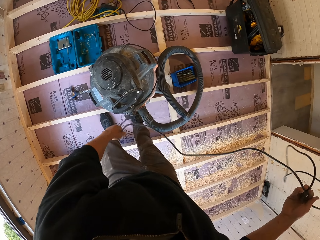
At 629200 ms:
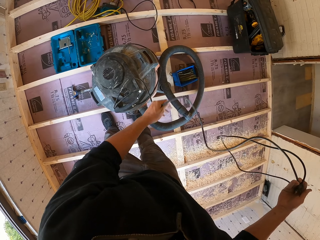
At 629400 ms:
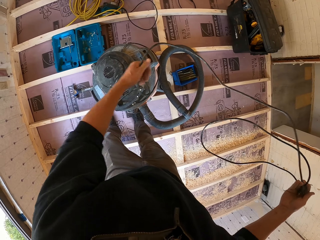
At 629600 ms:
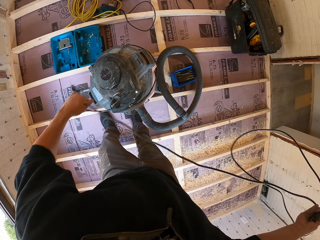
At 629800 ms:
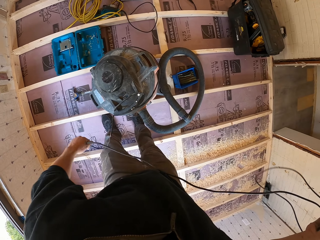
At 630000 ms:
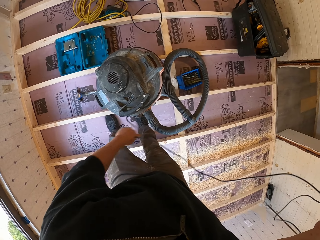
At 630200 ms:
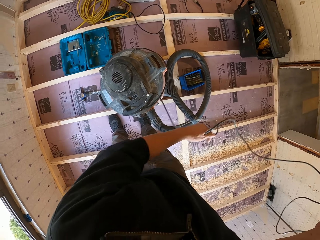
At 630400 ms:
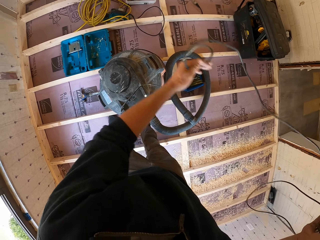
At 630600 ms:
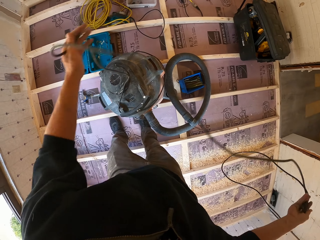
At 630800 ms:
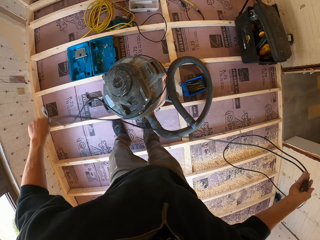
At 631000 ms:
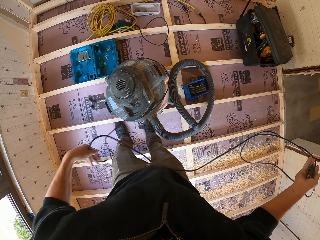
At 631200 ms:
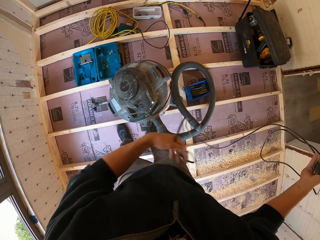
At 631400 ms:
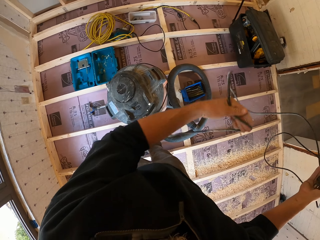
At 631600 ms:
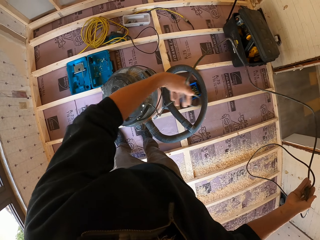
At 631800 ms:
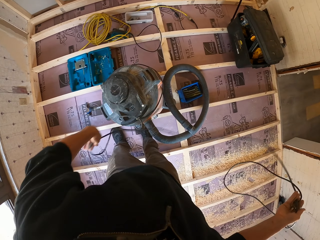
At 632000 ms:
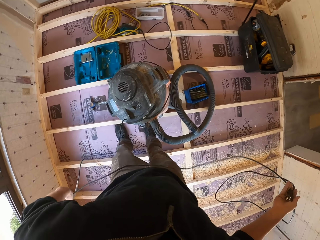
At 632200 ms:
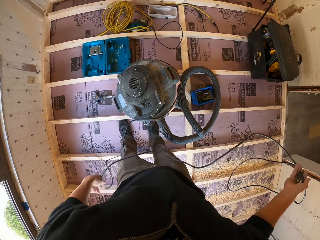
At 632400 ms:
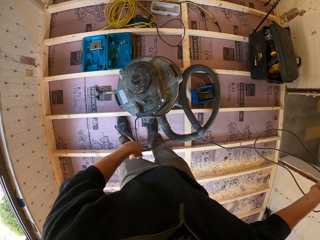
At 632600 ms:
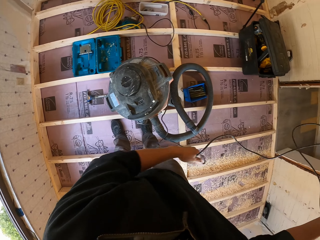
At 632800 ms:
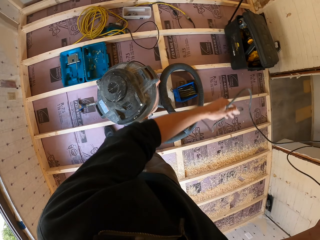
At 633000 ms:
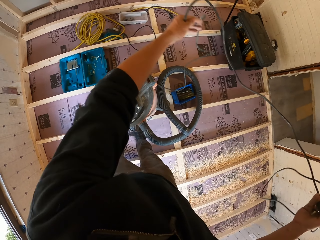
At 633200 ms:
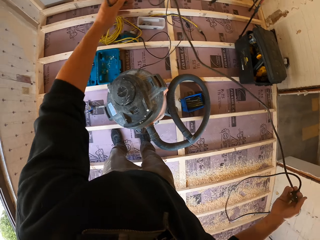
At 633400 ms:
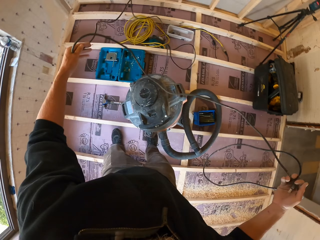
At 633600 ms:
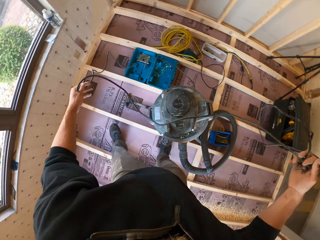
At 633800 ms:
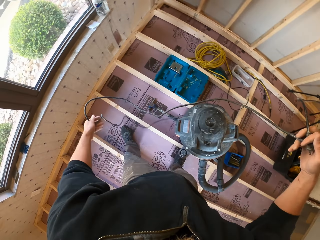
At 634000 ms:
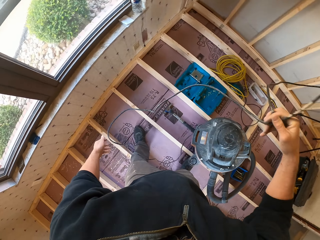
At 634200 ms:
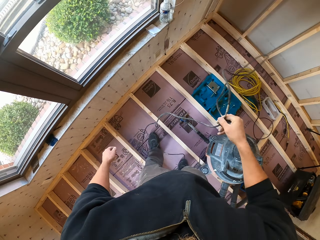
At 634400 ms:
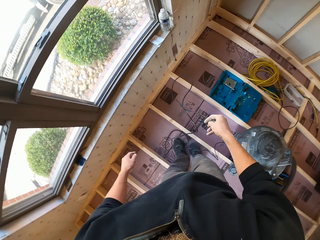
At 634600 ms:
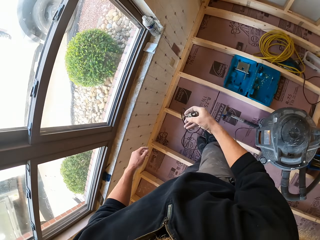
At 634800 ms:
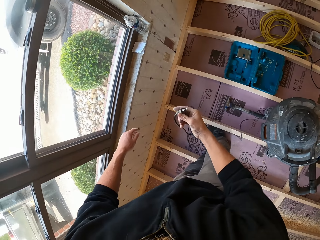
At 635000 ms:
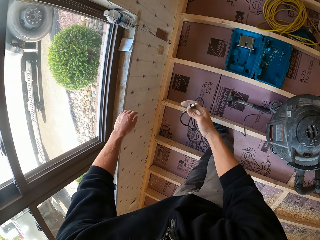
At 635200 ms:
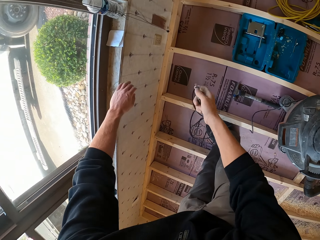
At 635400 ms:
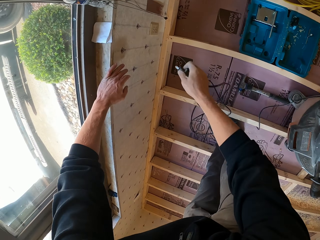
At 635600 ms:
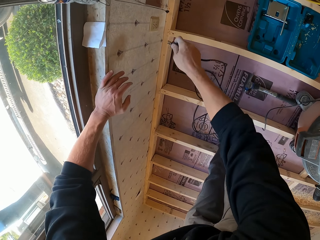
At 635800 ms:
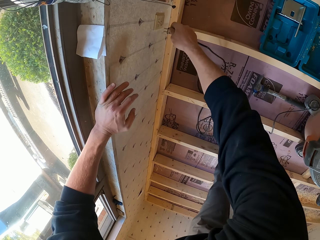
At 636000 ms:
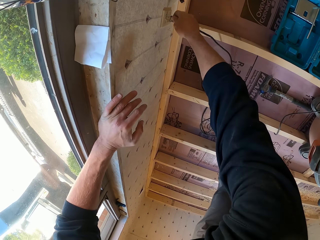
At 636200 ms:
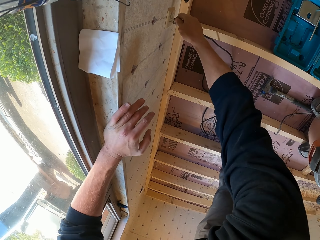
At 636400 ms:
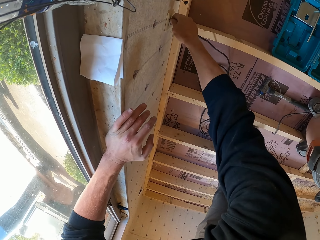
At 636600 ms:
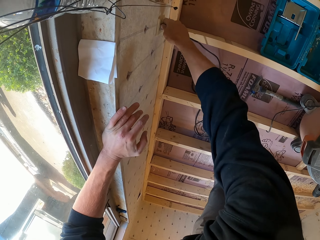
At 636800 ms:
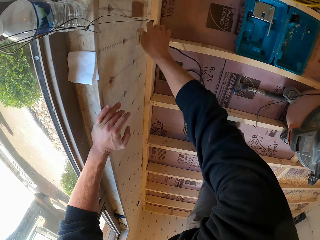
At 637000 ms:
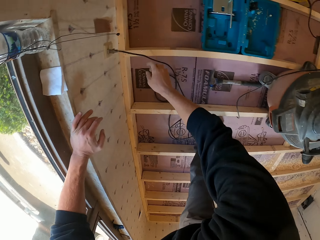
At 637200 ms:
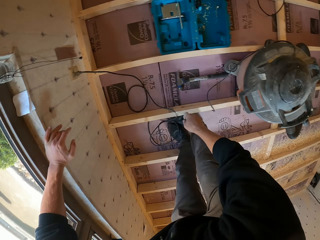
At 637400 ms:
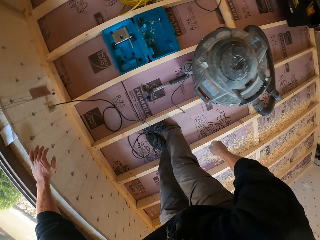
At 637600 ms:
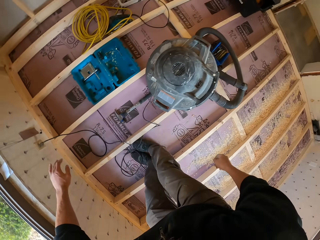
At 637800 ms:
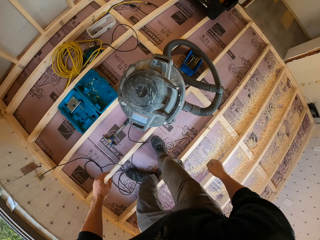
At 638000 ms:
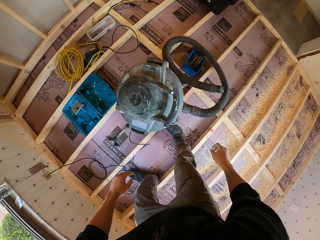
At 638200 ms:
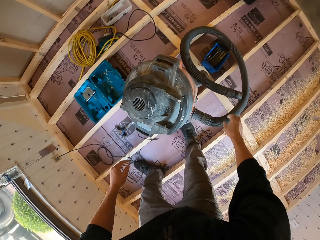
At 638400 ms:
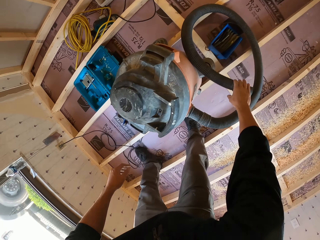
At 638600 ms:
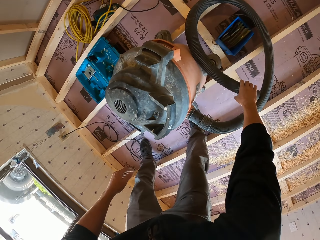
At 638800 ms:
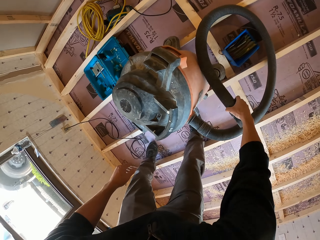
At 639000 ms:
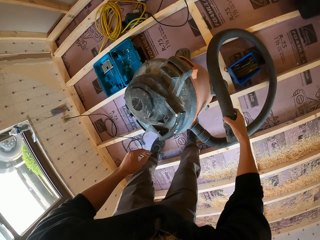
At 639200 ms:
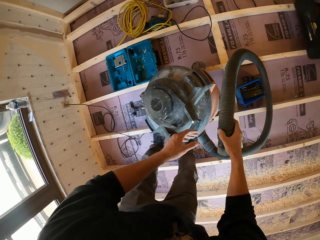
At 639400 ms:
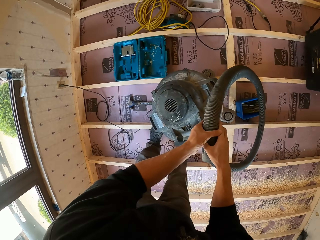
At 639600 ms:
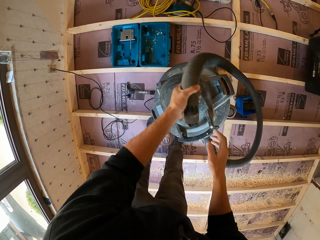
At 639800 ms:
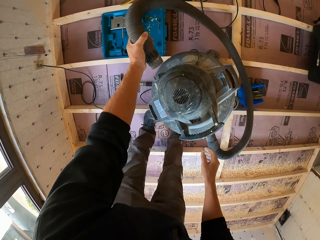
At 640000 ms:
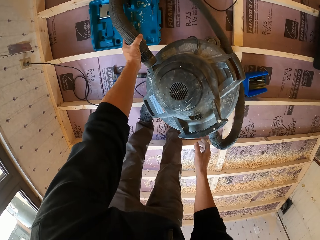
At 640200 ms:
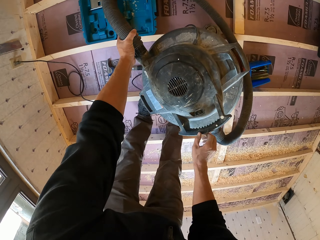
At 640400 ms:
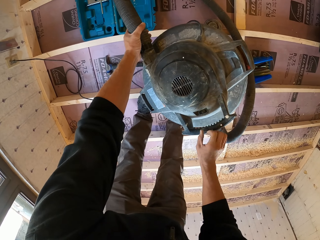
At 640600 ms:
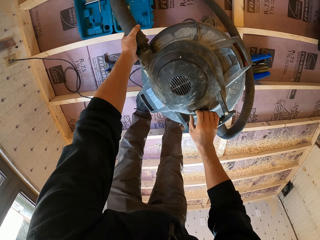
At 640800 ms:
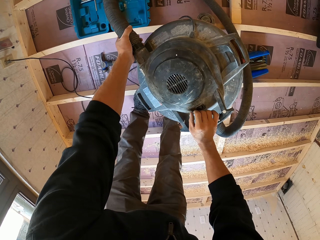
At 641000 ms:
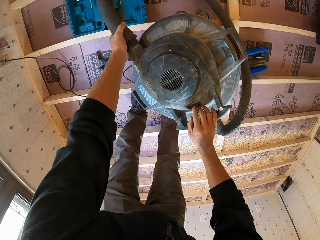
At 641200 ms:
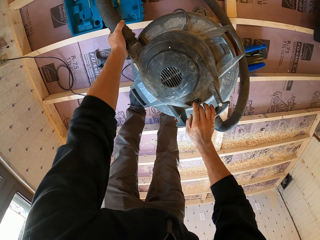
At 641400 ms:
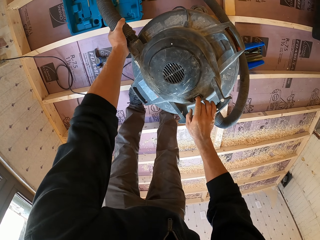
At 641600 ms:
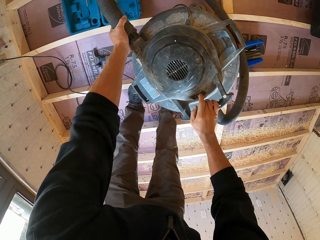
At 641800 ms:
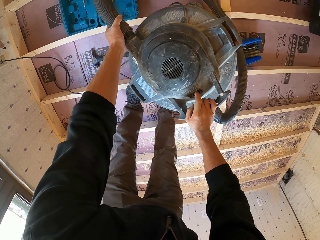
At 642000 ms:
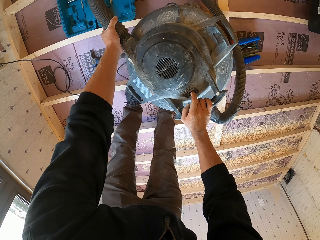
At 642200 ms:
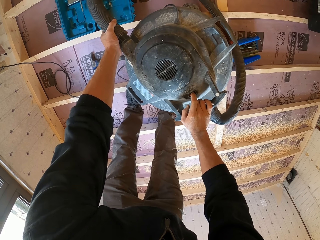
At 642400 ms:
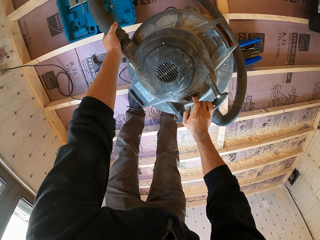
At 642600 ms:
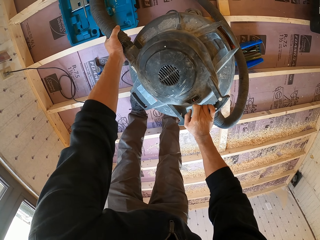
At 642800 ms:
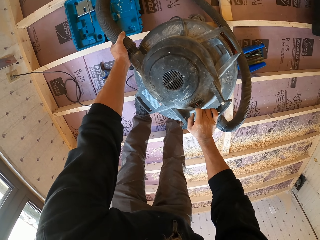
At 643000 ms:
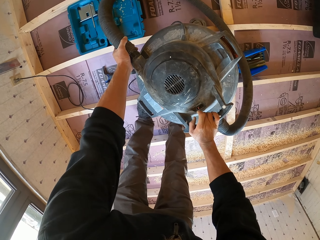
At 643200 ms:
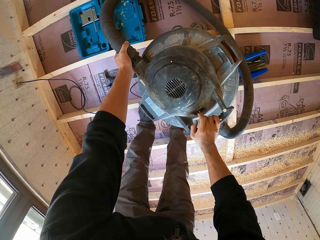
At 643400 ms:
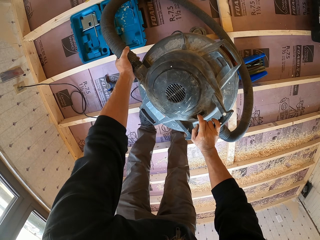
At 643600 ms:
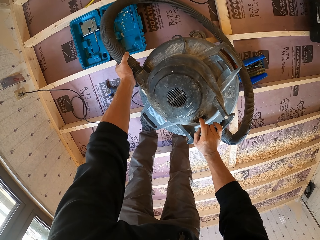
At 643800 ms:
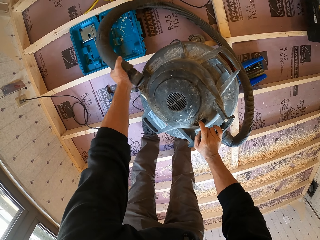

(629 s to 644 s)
The camera wearer moves towards the wall. He holds the window frame. He plugs the cable into the socket. He moves towards the vacuum cleaner. He picks up the suction. He holds the nozzle of the vacuum. He places the suction in his left hand. He places the suction on the barrel bucket. He presses a button on the vacuum.

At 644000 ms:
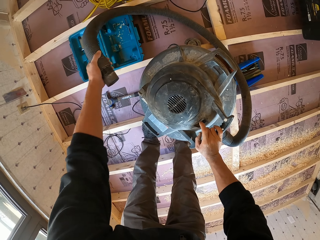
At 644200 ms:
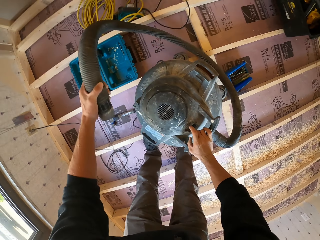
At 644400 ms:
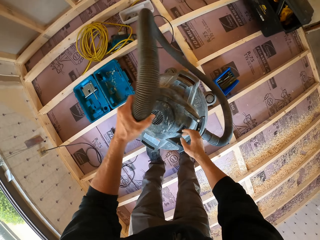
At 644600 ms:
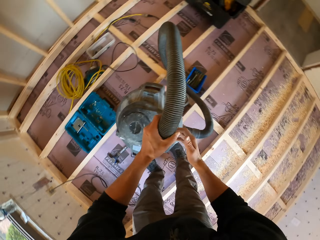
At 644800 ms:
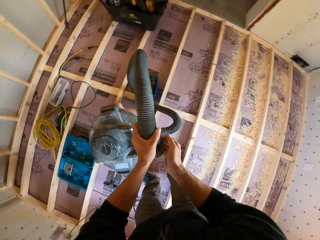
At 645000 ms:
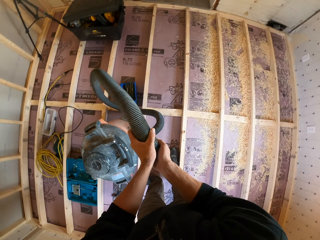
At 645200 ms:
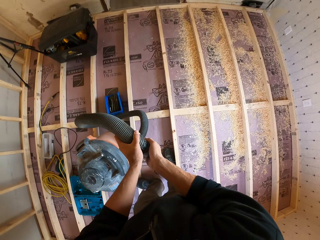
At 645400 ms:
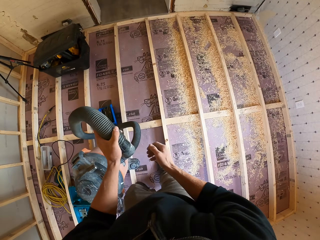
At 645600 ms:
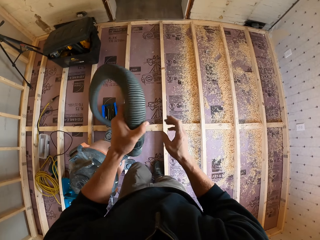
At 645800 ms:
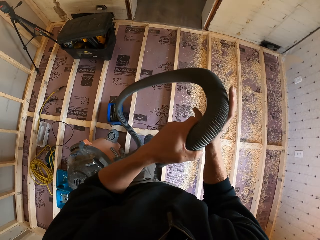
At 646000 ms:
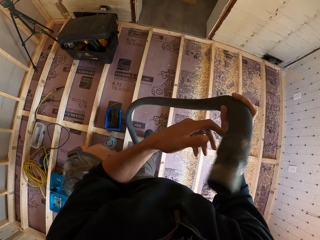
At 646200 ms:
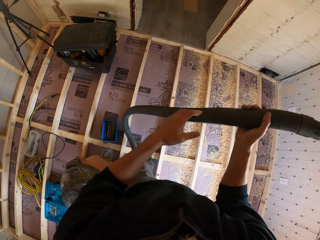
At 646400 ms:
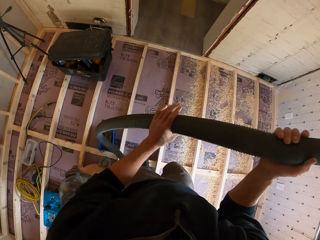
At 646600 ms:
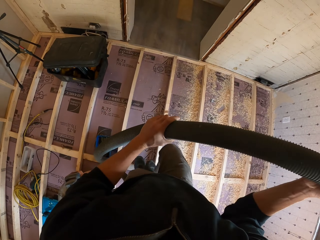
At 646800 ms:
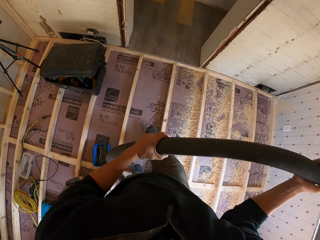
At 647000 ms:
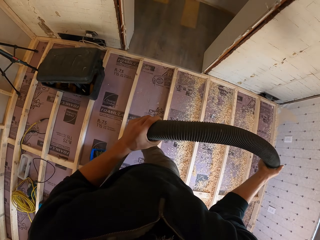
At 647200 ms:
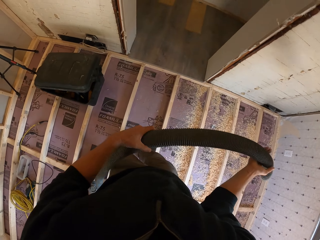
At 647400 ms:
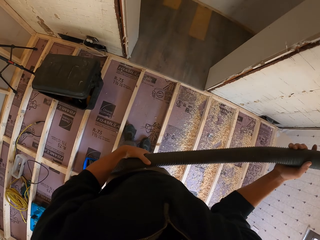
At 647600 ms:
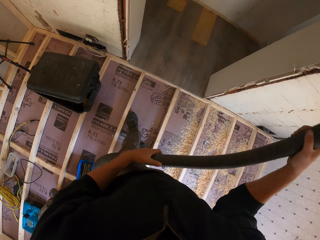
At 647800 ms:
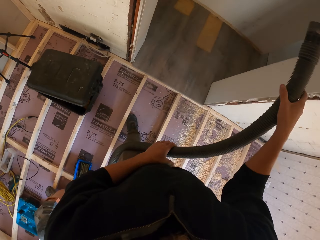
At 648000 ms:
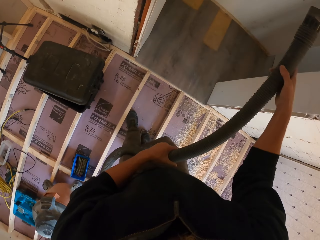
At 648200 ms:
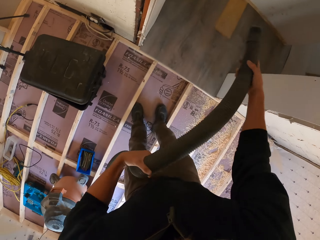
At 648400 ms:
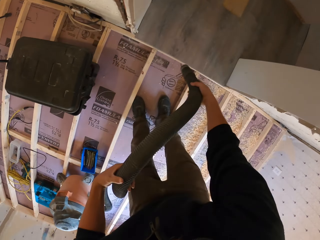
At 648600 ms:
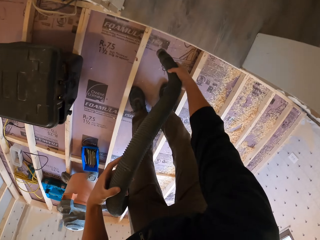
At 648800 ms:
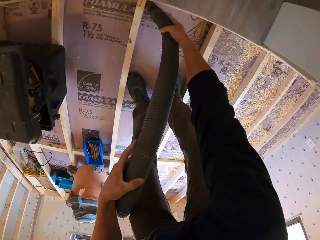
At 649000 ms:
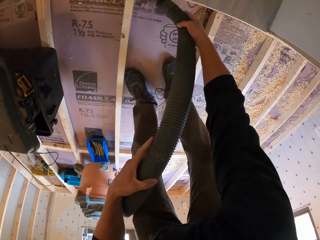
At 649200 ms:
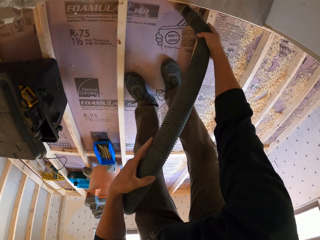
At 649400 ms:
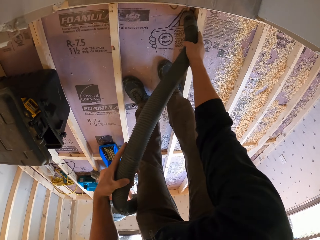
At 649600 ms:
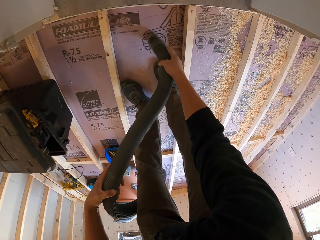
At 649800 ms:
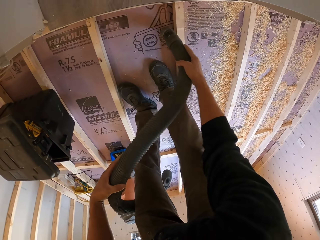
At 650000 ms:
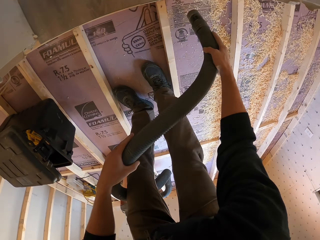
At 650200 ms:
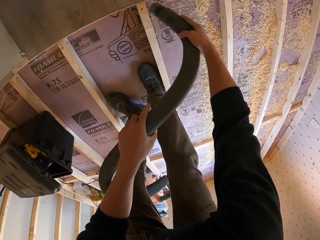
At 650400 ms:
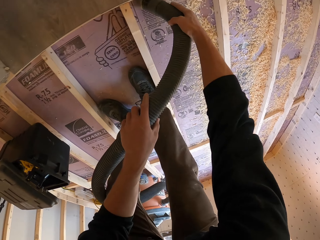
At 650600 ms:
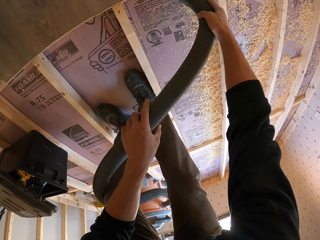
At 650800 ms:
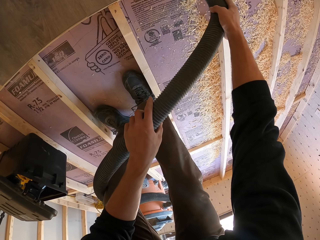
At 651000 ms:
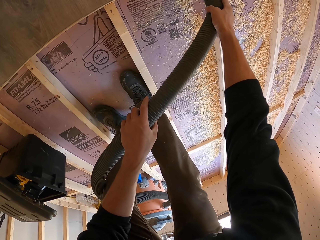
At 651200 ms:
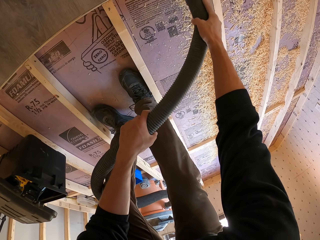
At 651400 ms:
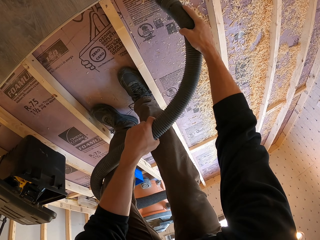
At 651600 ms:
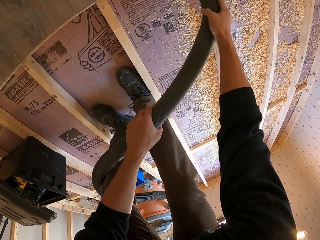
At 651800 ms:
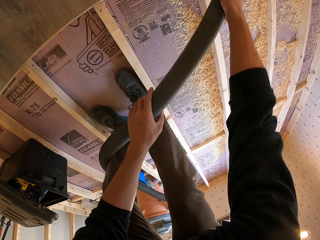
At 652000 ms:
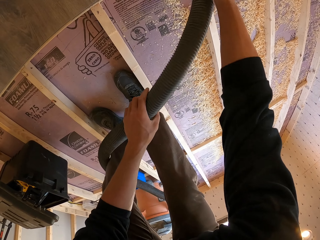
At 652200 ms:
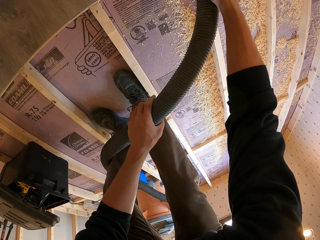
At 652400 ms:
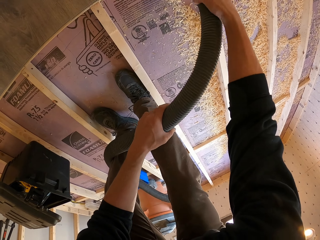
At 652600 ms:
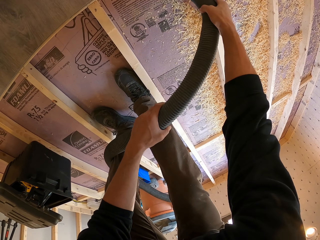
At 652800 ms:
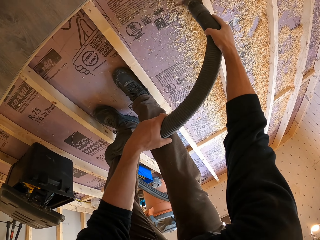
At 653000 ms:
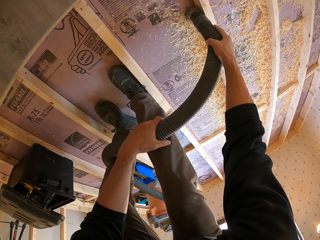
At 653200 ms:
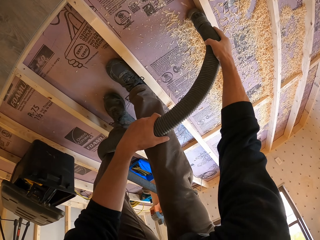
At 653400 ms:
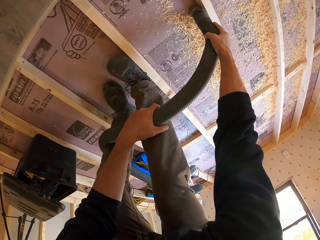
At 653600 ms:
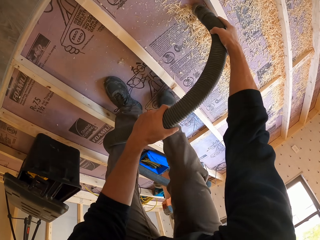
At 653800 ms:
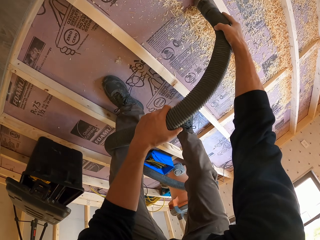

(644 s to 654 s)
The camera wearer removes the suction from the barrel bucket. He holds the suction over his hand. He places the suction in his right hand. He holds the suction with both his hands and walks towards the wall. He vacuums the sawdust off the floor with the vacuum cleaner.
